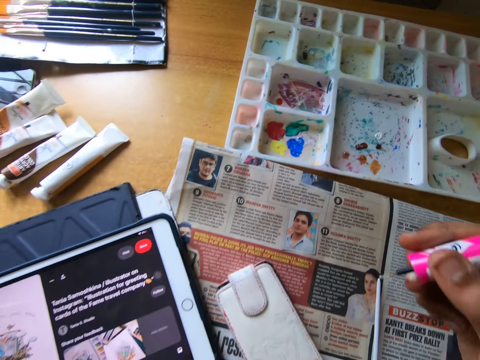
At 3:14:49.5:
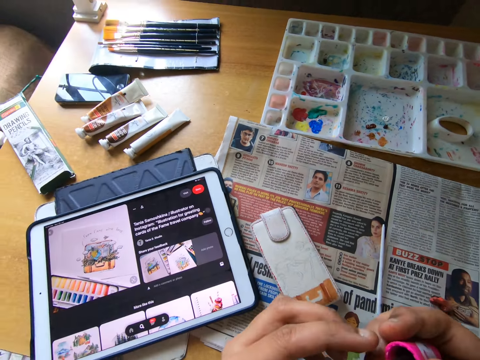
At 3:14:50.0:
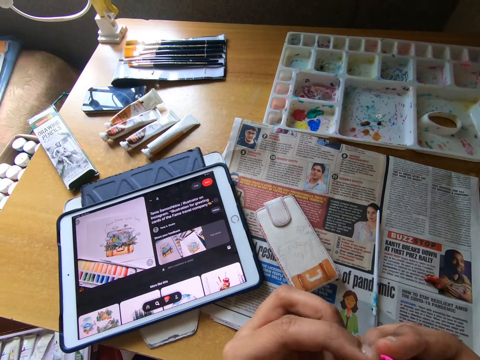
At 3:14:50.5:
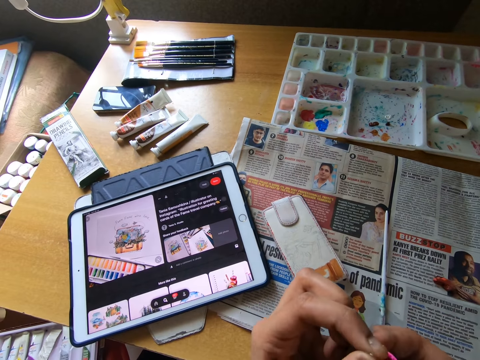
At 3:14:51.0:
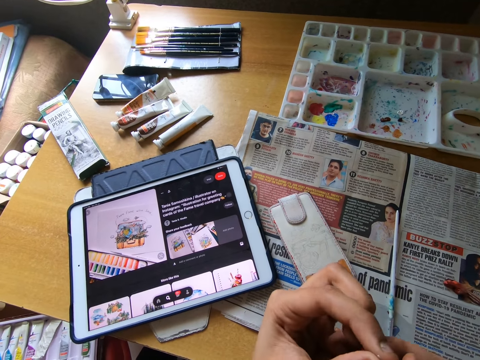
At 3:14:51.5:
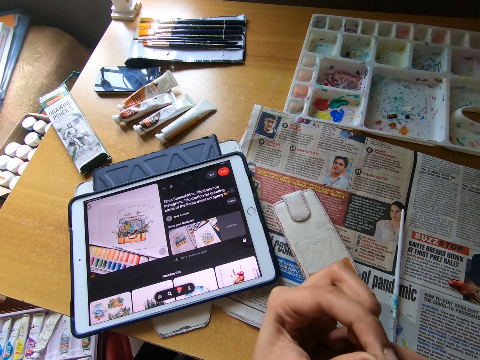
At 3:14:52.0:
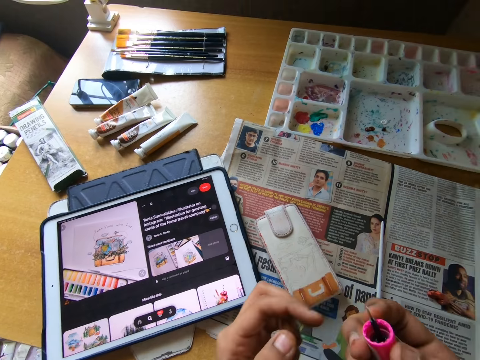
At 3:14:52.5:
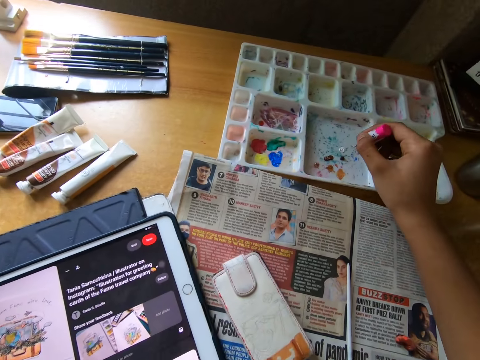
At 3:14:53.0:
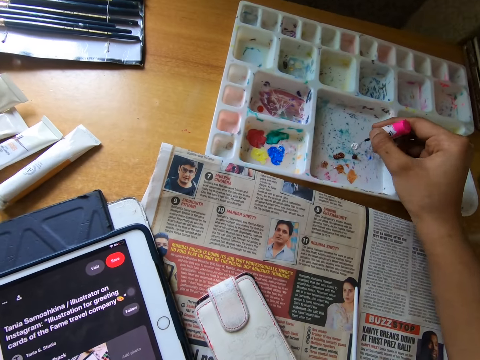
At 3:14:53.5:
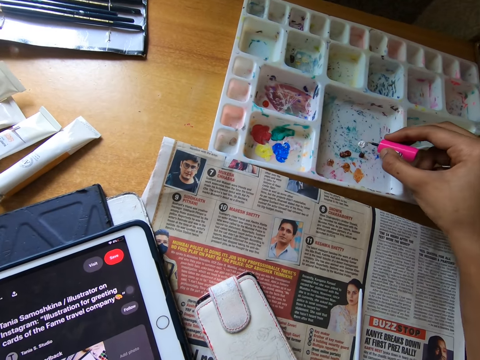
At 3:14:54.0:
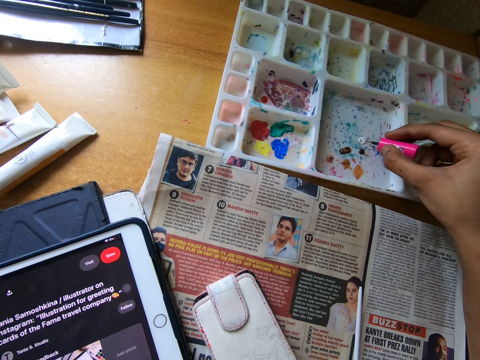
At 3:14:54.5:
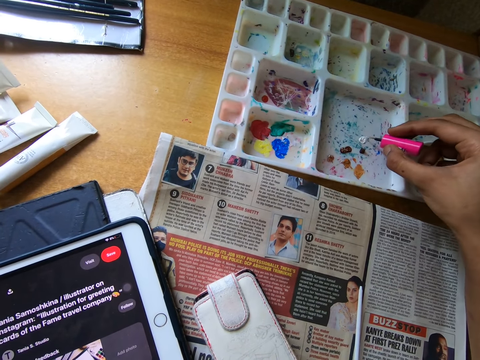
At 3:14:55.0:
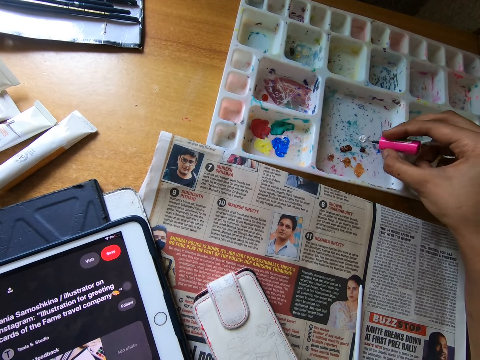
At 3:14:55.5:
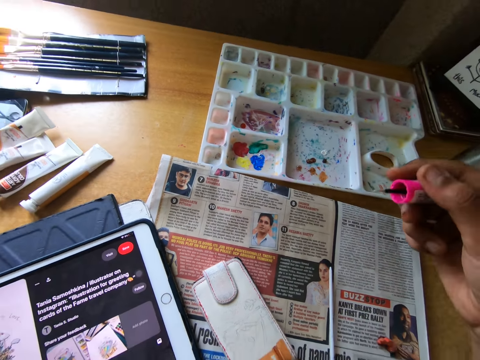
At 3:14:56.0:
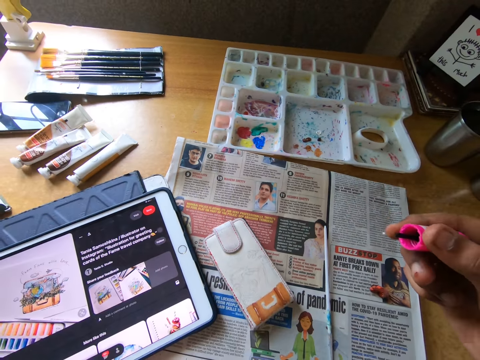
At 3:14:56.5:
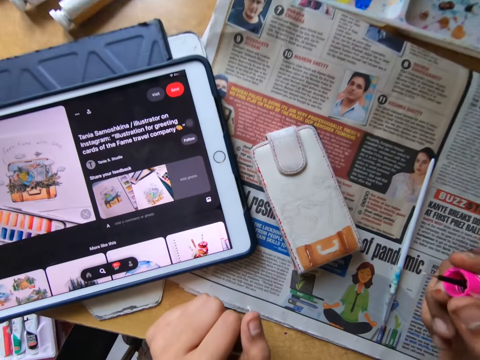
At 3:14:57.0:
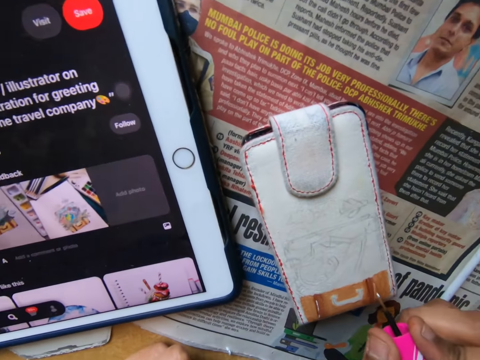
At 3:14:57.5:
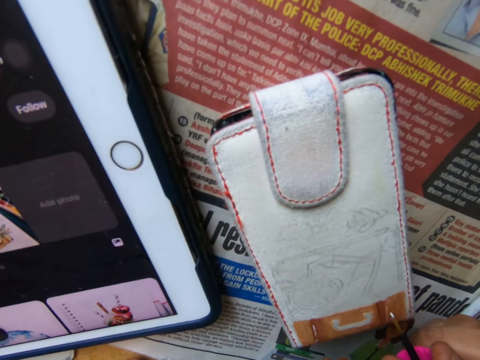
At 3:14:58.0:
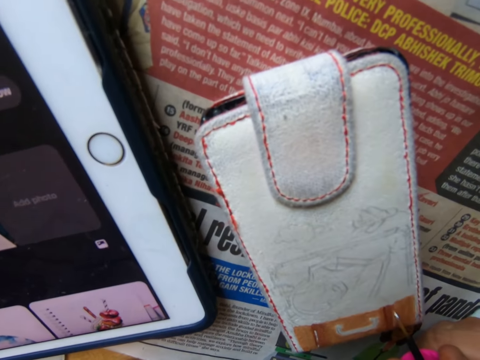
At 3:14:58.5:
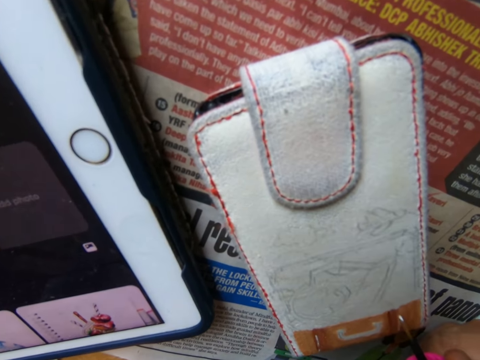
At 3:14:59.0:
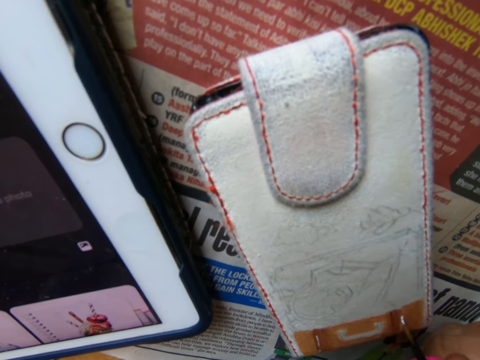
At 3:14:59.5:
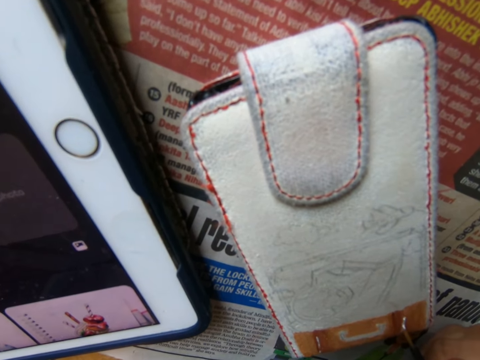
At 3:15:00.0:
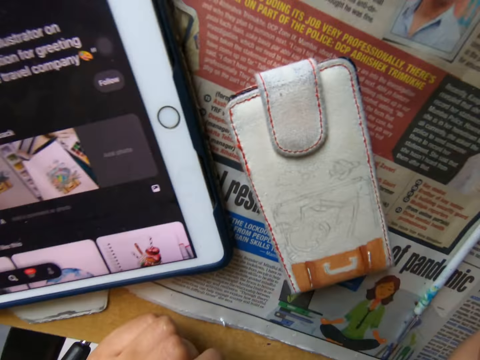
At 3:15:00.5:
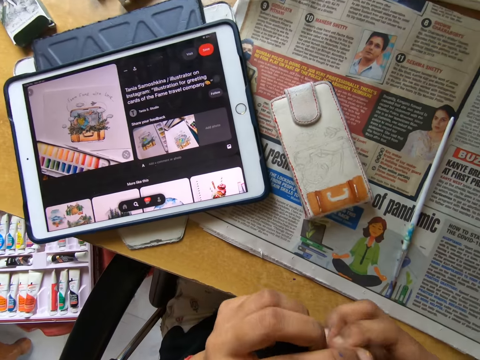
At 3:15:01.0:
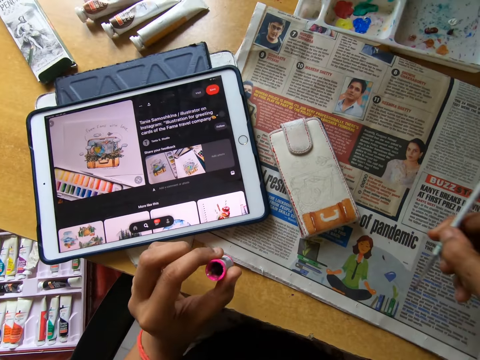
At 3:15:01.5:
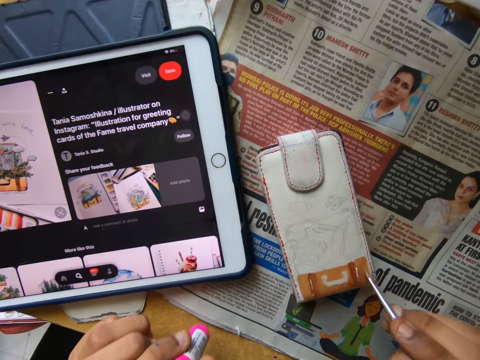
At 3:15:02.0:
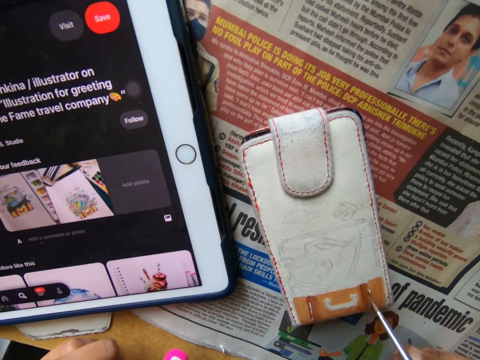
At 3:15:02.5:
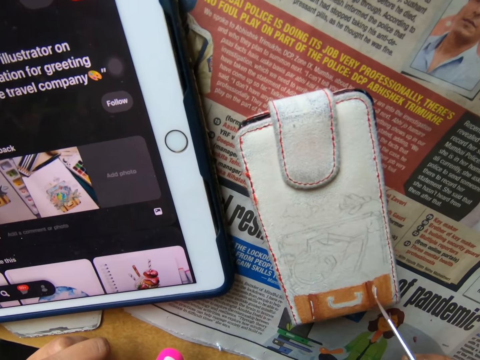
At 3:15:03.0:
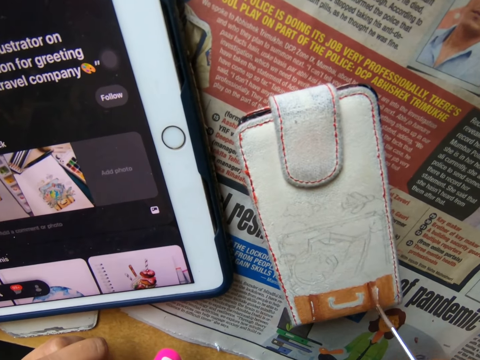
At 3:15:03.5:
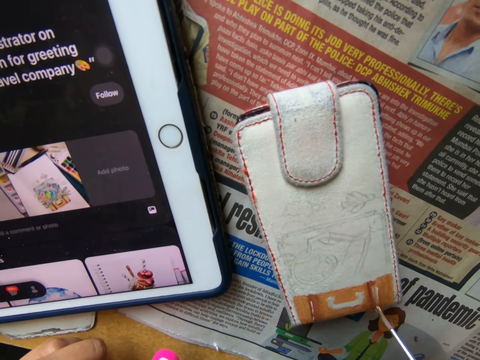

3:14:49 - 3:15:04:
The camera wearer looks at the nail polish brush or smaller brush. He holds the smaller brush with both hands. He scoops paint from a palette on the table with the smaller brush in his right hand. He looks at the nail polish brush. He paints on the phone pouch on the table with the smaller brush in his right hand. He looks around. He picks up the nail polish with the other hand. He passes the smaller brush from his right hand to his left hand. He picks up the paintbrush from the table with his right hand. He paints on the phone pouch on the table with the paintbrush in his right hand.

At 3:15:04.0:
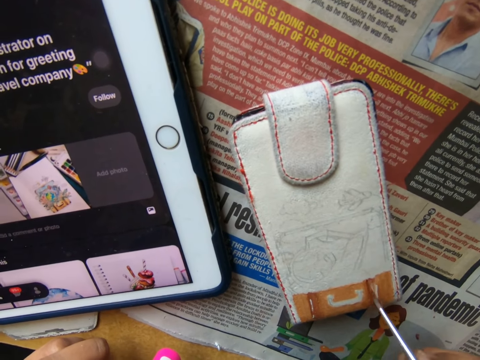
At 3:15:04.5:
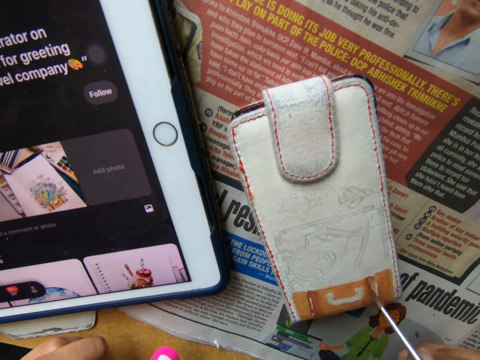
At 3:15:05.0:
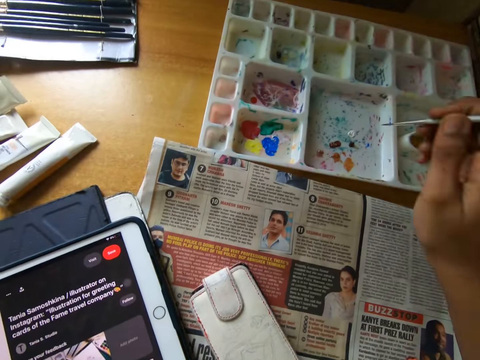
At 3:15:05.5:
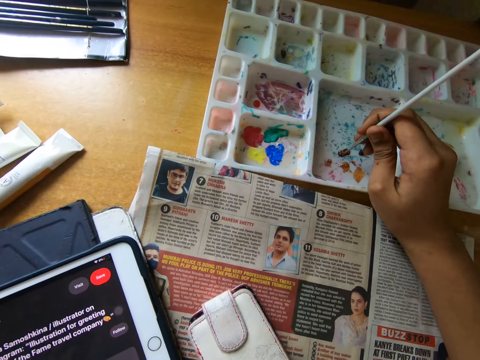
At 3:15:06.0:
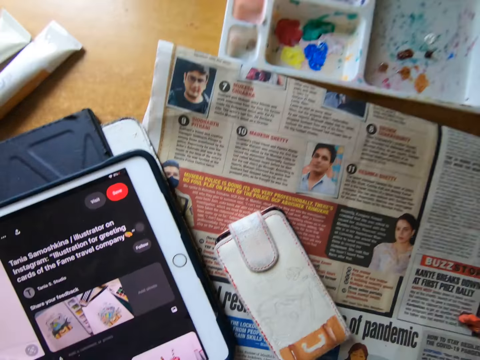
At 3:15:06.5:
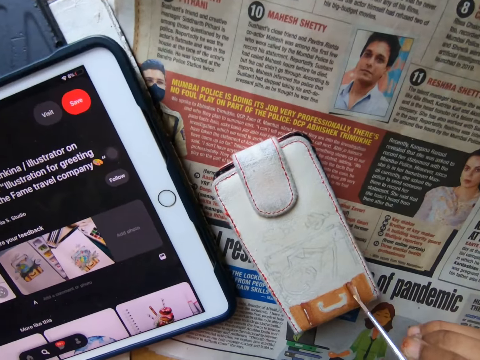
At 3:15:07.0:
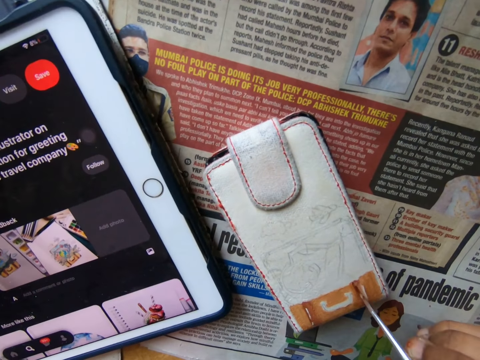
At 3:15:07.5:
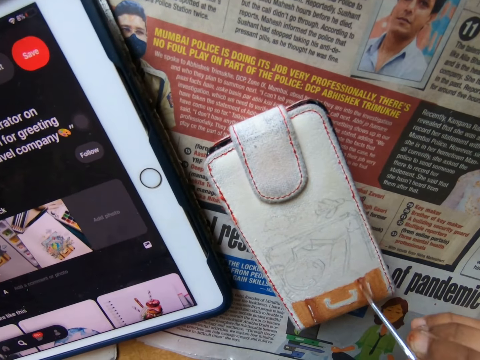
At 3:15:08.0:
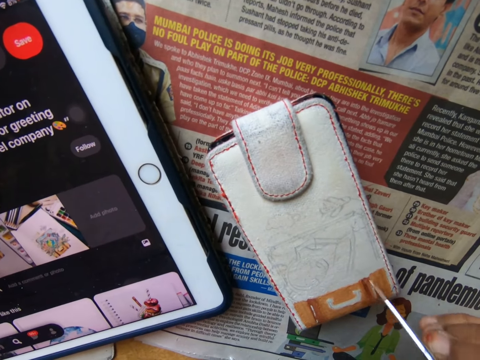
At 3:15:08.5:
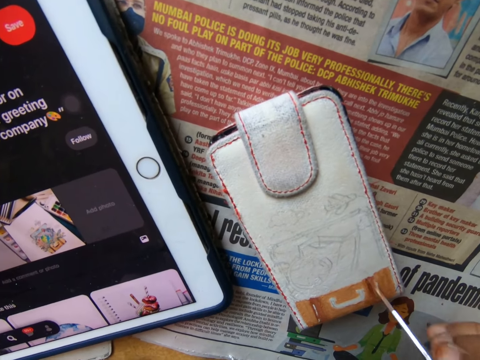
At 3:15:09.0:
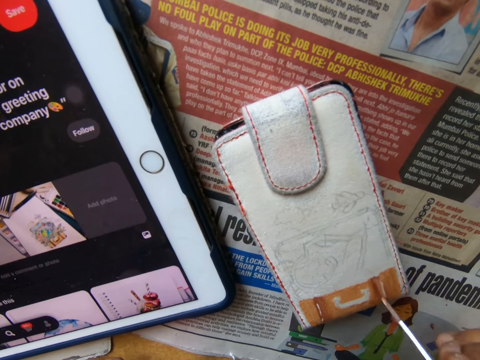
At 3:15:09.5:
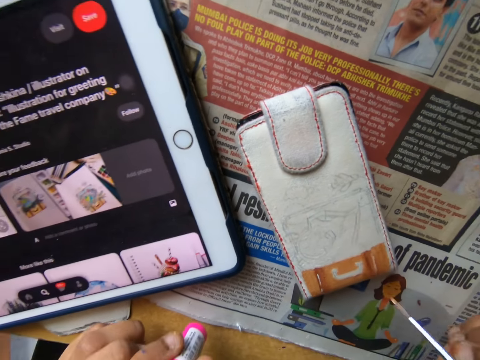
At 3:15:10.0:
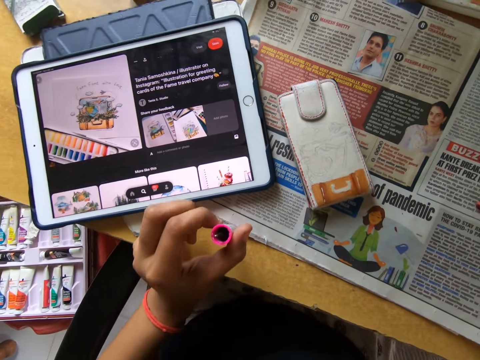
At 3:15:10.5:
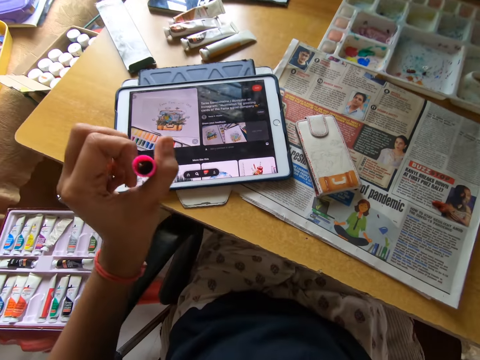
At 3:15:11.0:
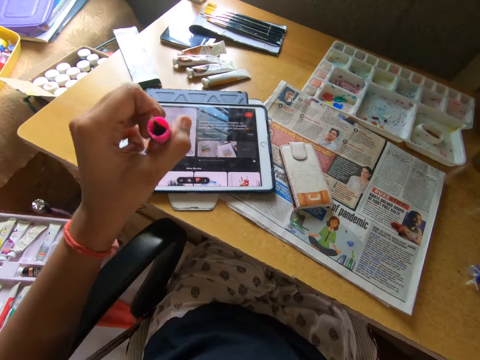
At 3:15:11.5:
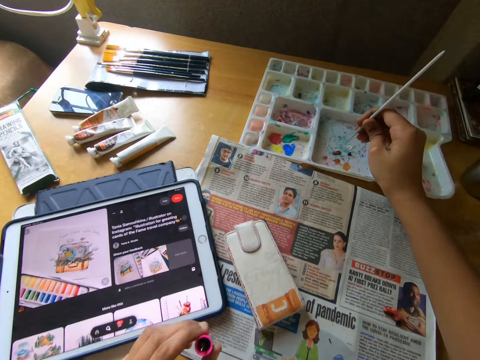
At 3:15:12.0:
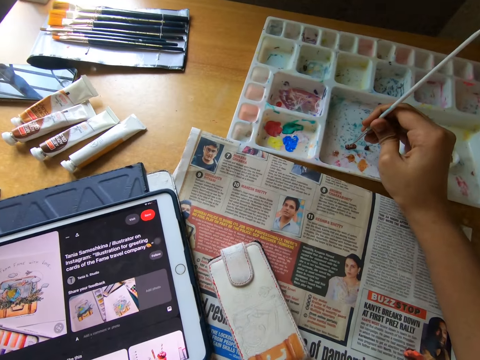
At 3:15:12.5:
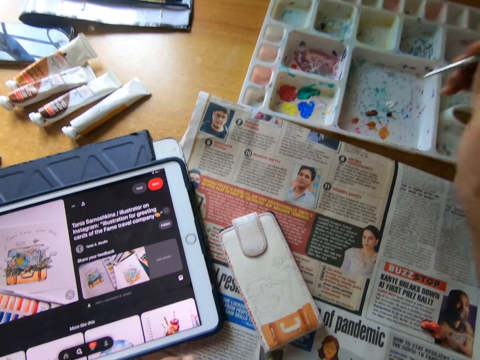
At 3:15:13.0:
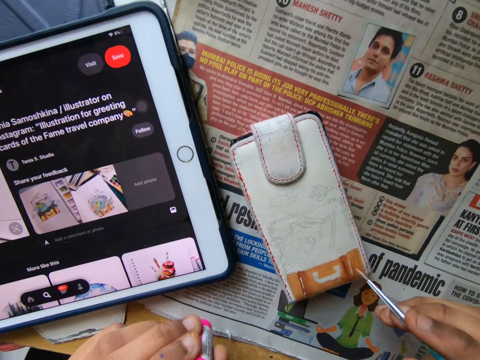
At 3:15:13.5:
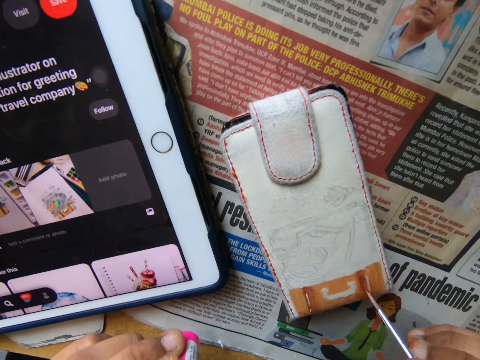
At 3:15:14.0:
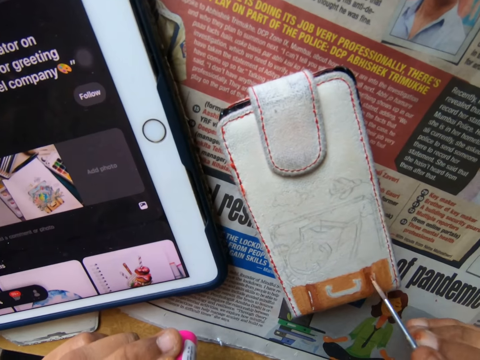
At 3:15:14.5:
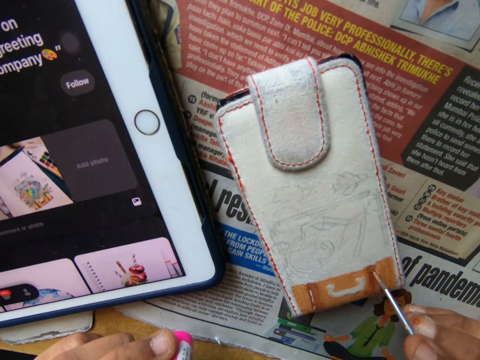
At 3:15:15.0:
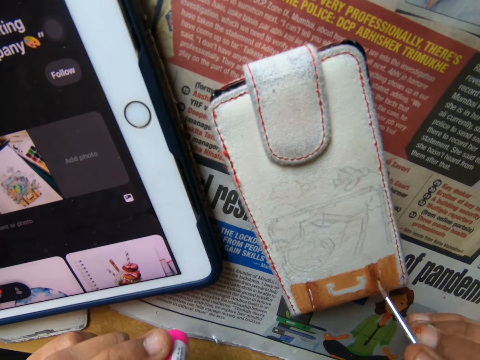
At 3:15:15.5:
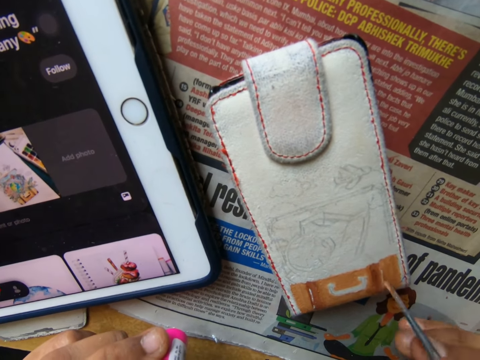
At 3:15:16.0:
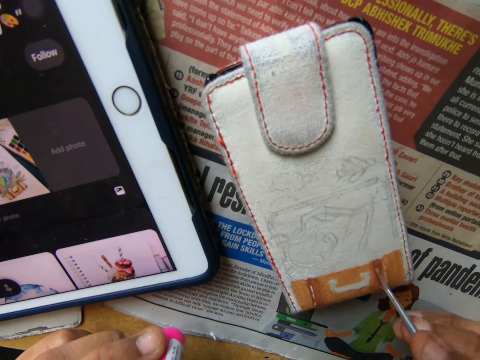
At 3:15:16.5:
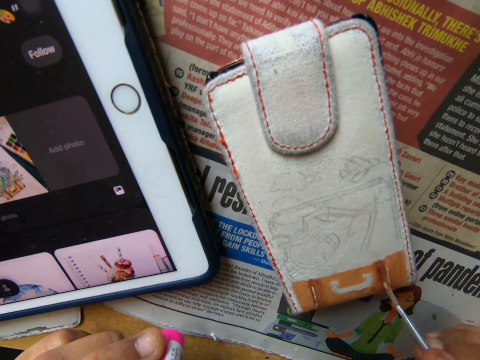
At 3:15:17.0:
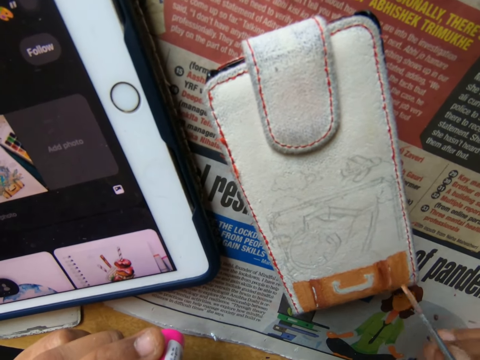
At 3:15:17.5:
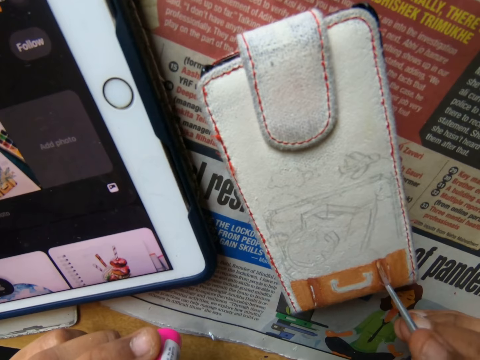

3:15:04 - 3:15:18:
The camera wearer looks around. He scoops paint from a palette on the table with the paintbrush in his right hand. He paints on the phone pouch on the table with the paintbrush in his right hand. He looks around. He scoops paint from the palette on the table with the paintbrush in his right hand. He paints on the phone pouch on the table with the paintbrush in his right hand.
